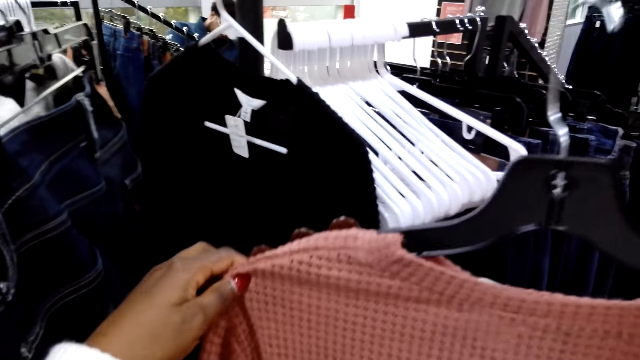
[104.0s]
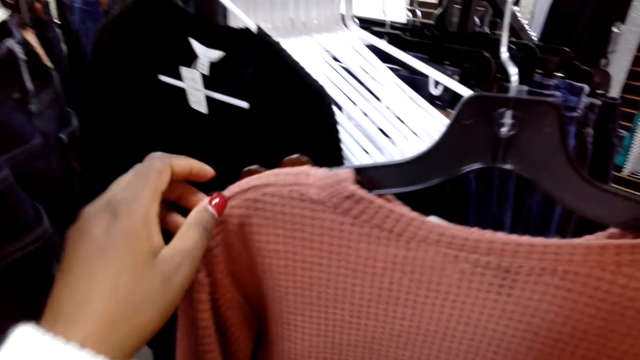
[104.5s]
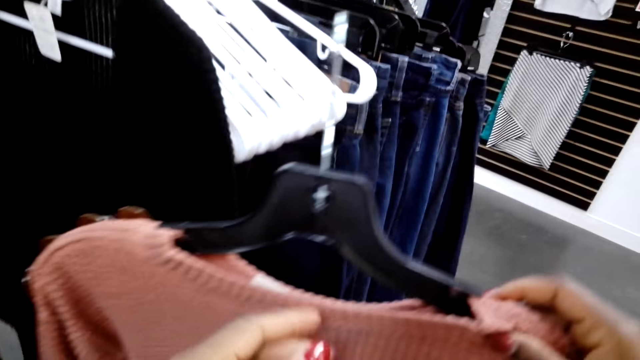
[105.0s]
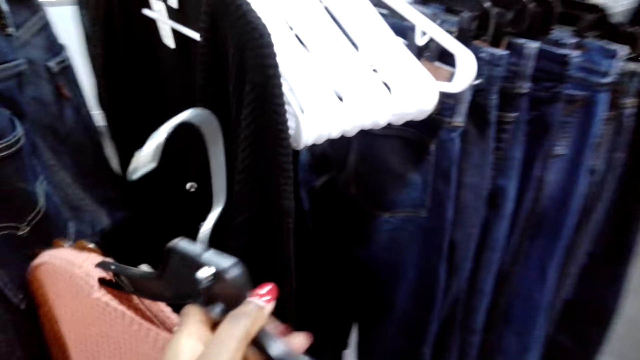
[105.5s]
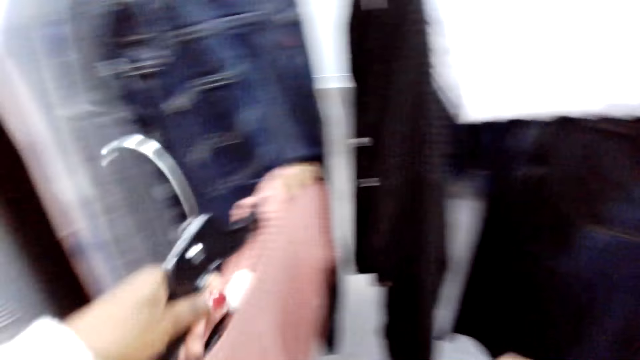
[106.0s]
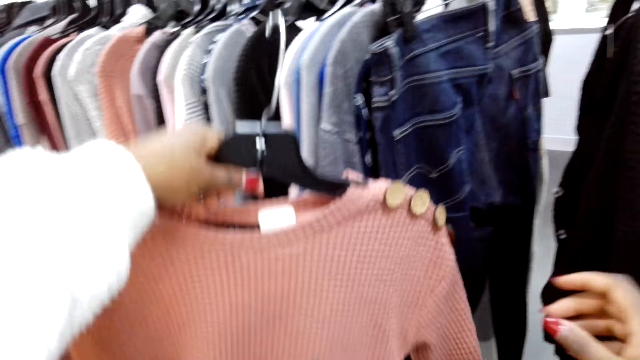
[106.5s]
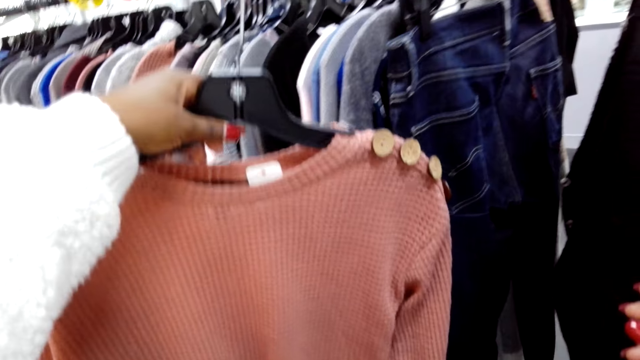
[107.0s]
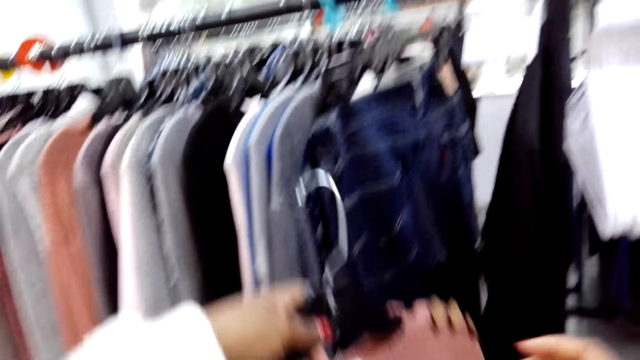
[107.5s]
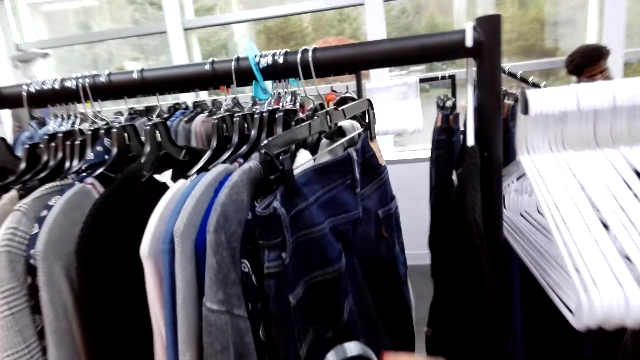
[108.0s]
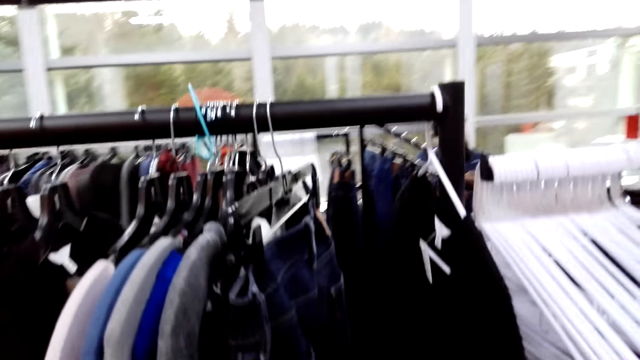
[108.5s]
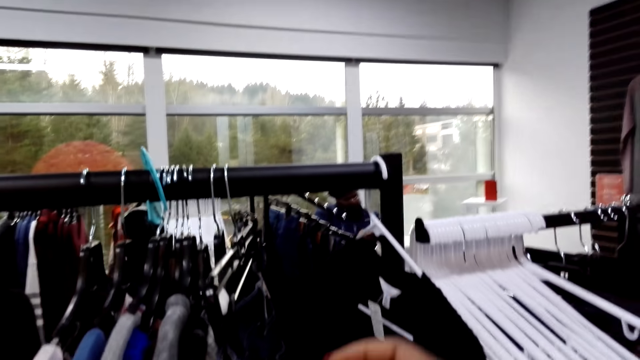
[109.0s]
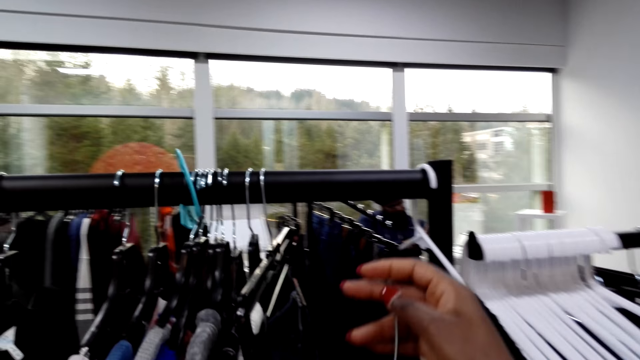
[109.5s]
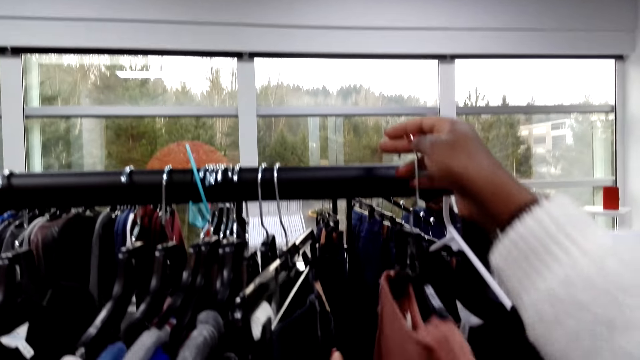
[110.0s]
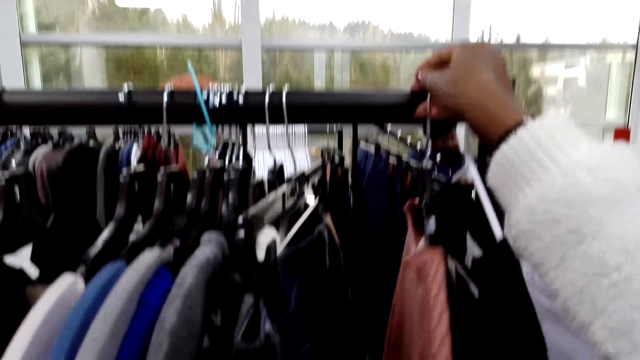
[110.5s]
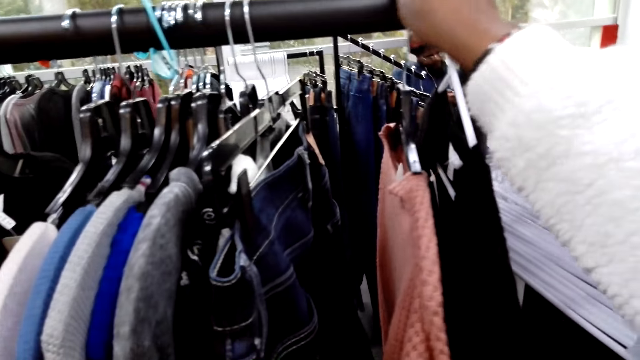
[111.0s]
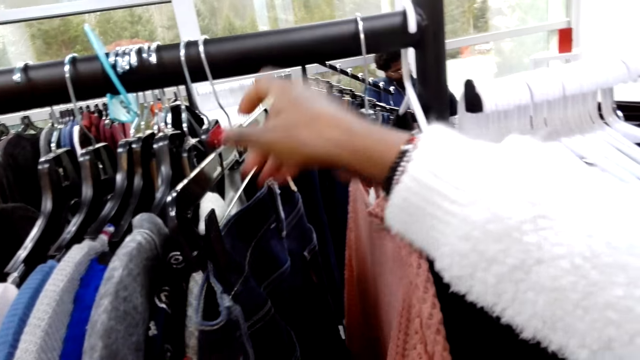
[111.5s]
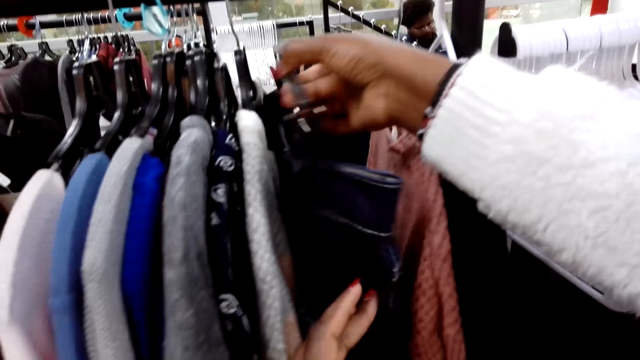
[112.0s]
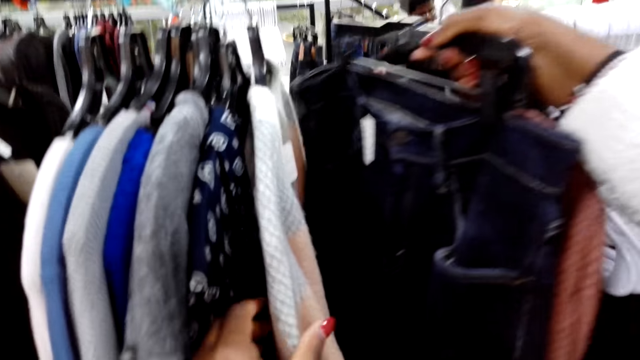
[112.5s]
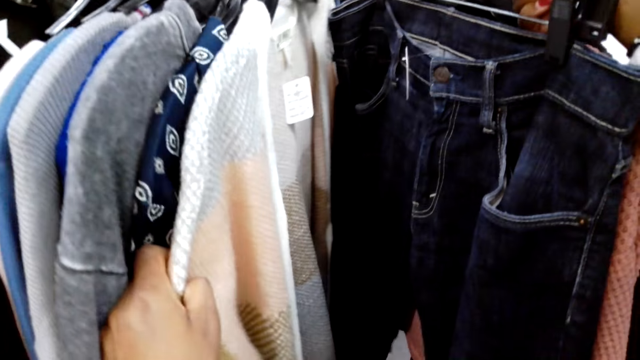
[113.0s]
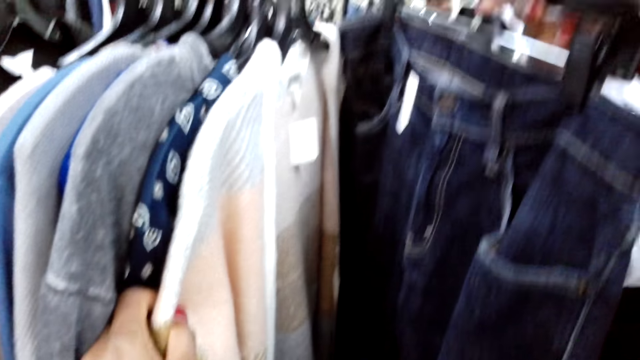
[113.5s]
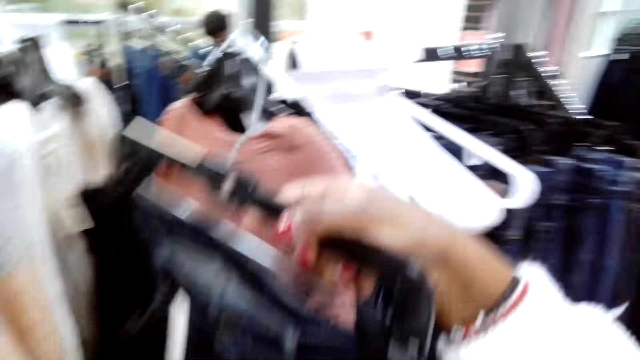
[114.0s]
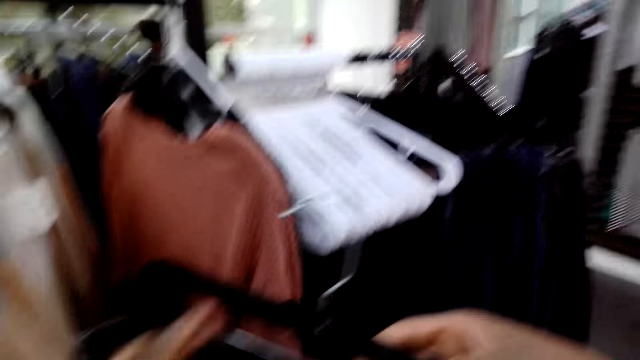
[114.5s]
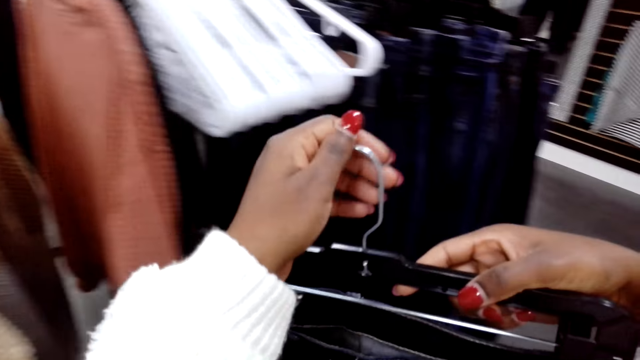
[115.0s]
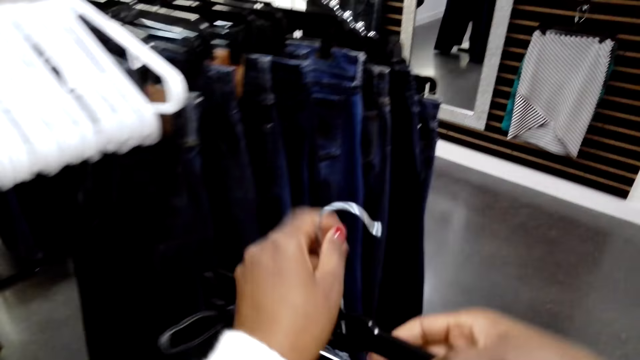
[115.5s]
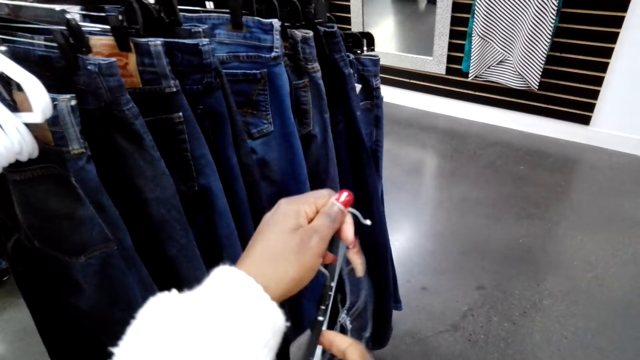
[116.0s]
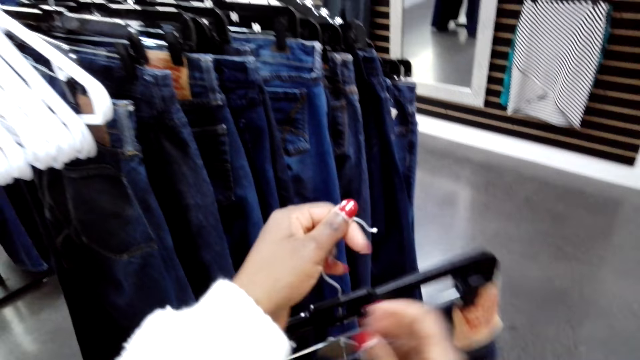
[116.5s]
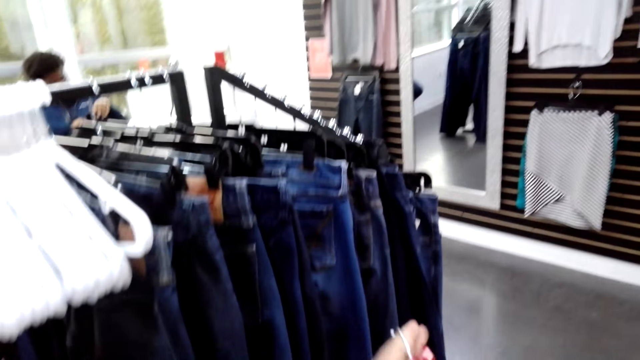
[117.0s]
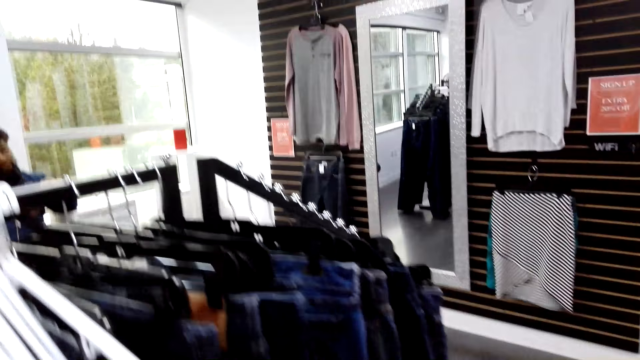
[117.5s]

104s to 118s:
The camera wearer straightens a sweater. They turn the sweater. They check the sweater. They hang the sweater on the rod. They pick up jeans on the hanger. They turn the jeans. They hold the hanger.

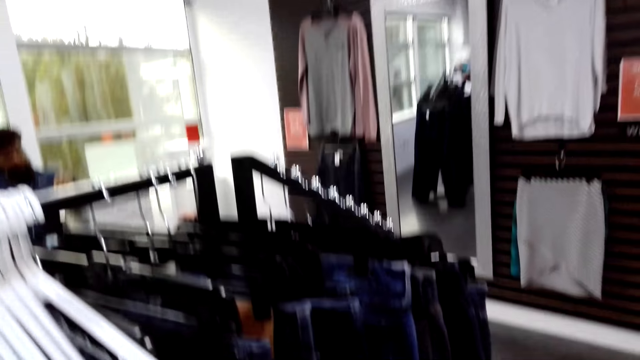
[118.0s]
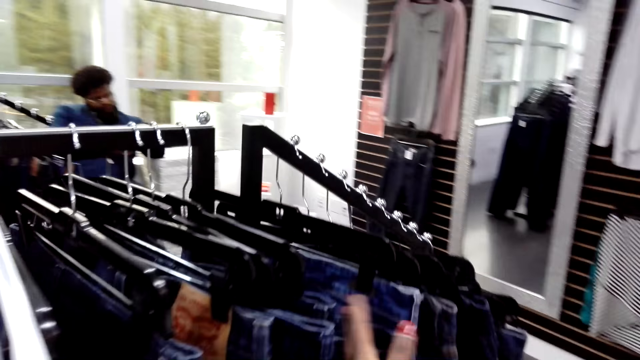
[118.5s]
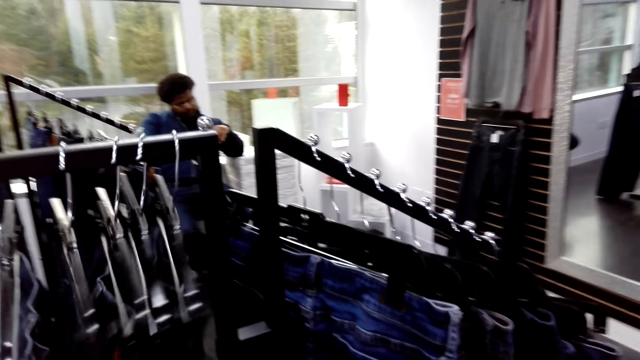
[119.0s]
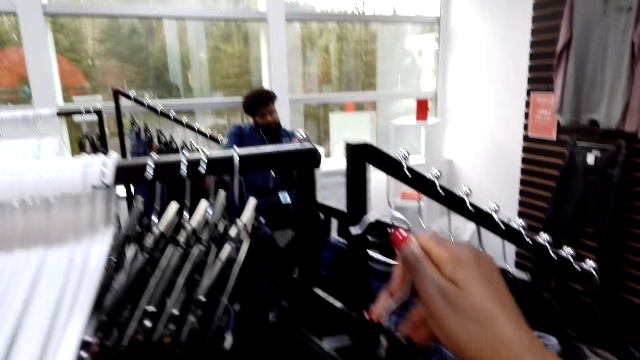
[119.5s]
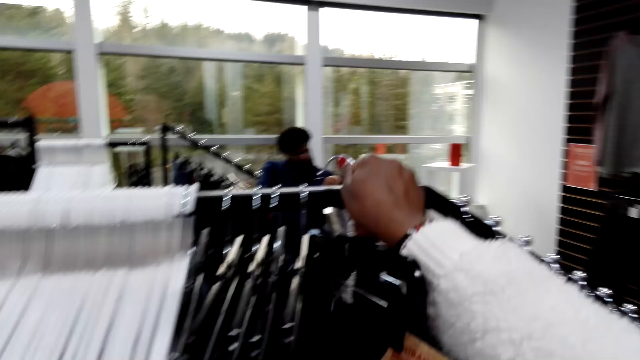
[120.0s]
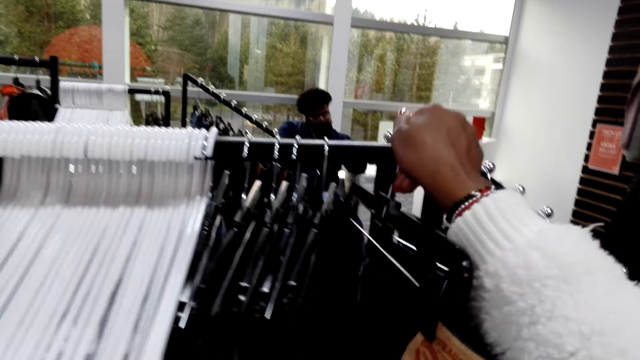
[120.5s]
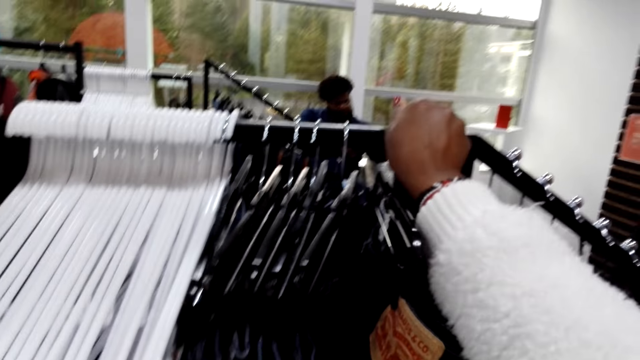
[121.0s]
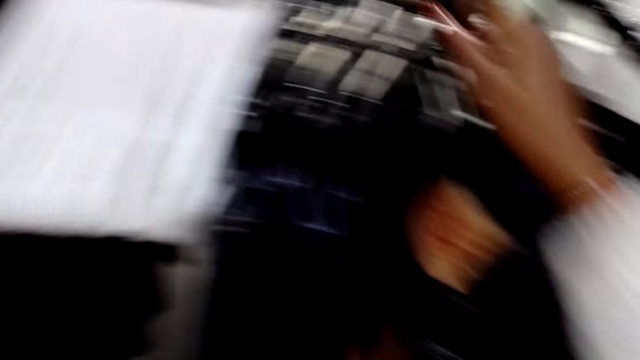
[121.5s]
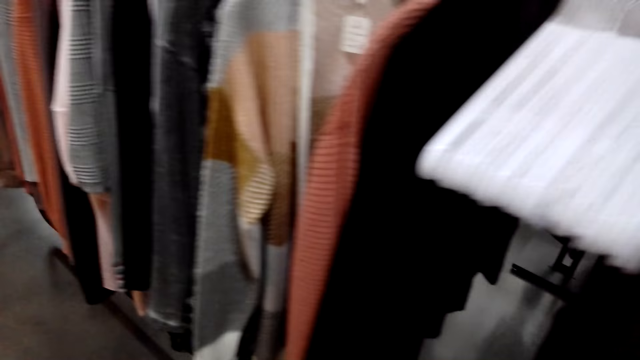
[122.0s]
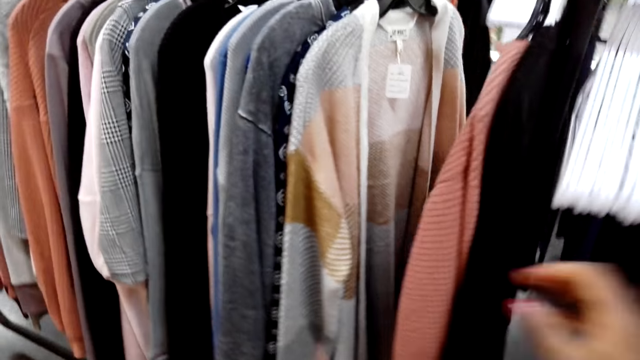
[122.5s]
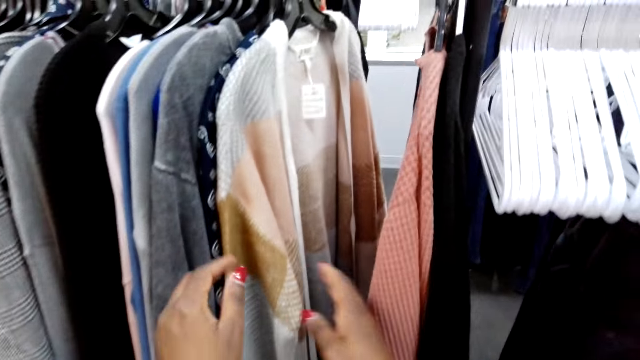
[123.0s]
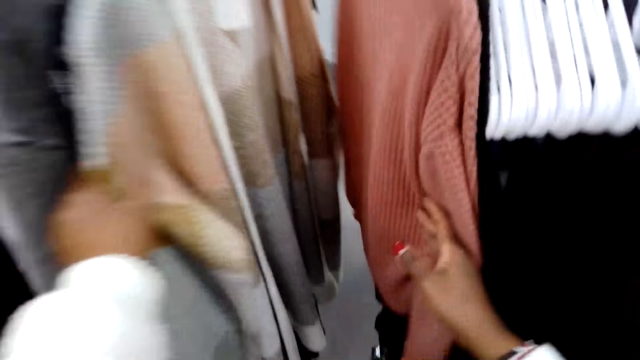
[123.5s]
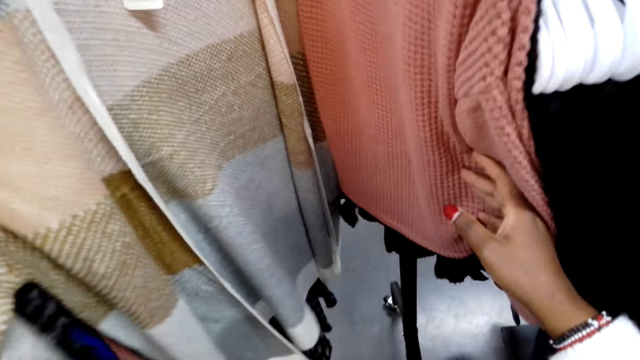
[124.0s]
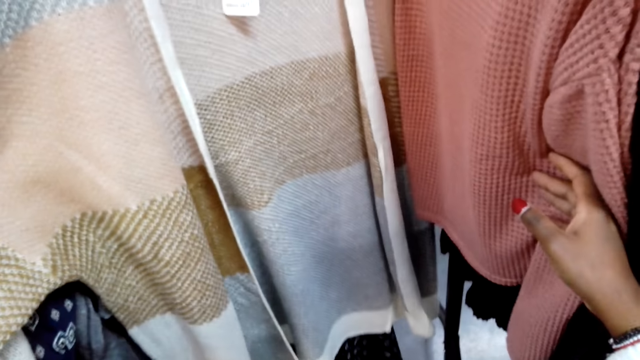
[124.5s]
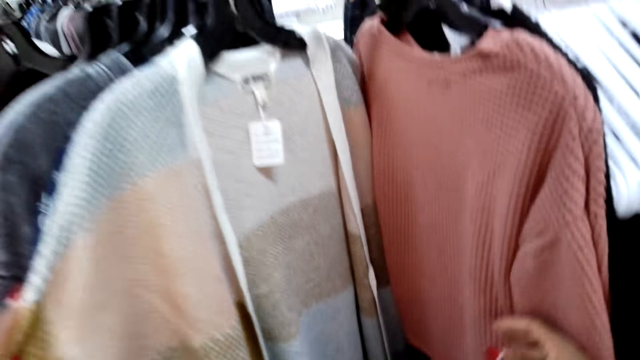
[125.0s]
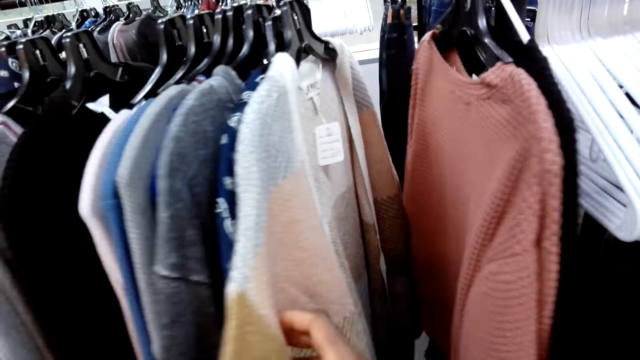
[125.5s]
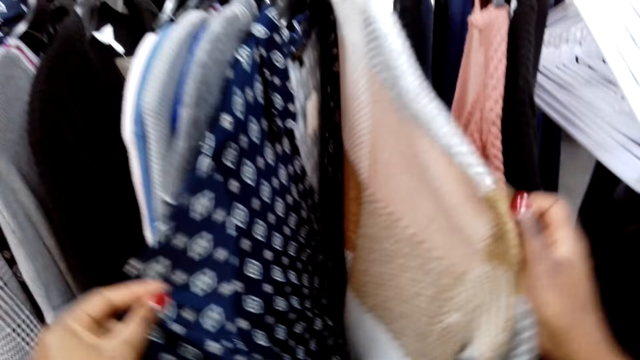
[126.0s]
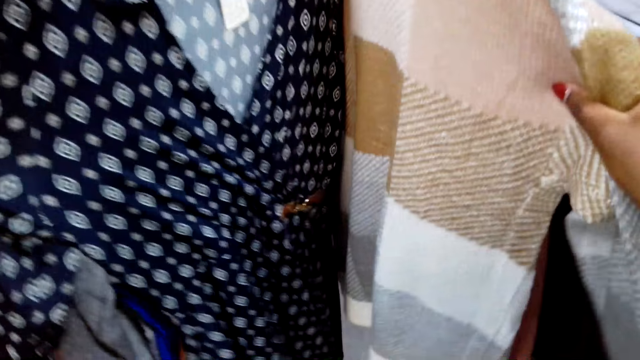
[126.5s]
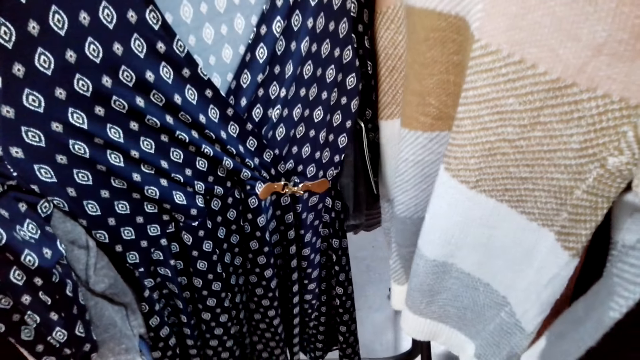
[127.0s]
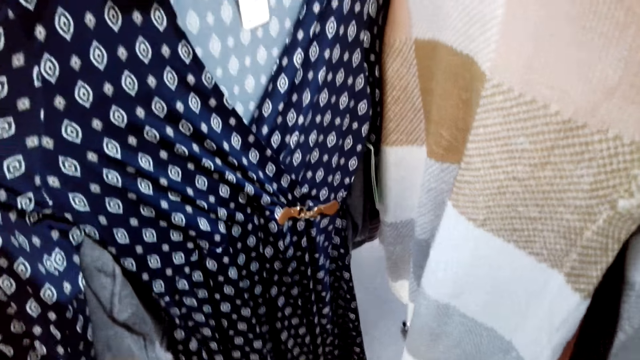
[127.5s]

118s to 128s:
The camera wearer moves jeans on the rod. They hang the jeans on the rod. They look around. They check a sweater on a hanger. They check a dress on a hanger.
